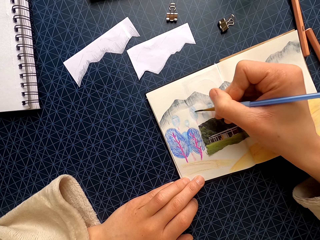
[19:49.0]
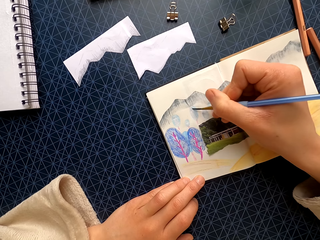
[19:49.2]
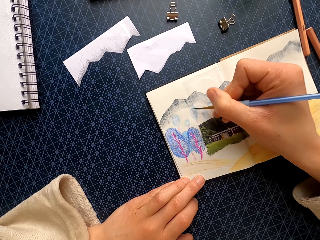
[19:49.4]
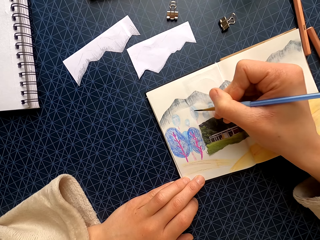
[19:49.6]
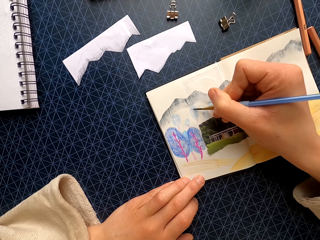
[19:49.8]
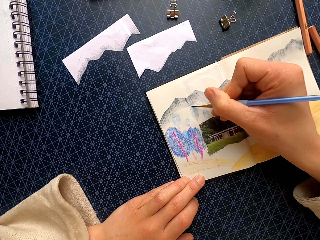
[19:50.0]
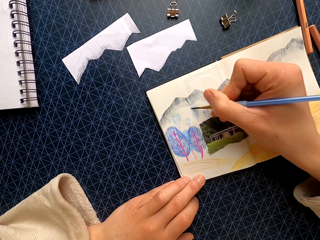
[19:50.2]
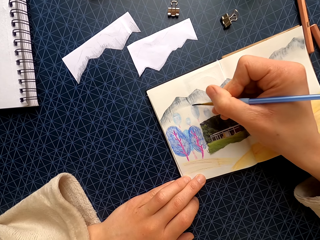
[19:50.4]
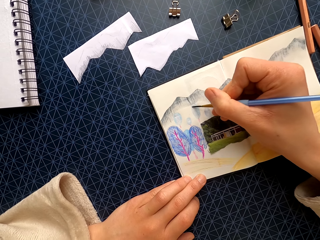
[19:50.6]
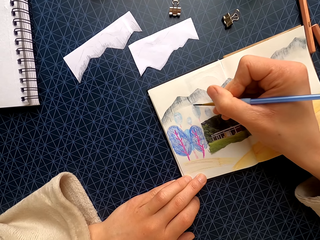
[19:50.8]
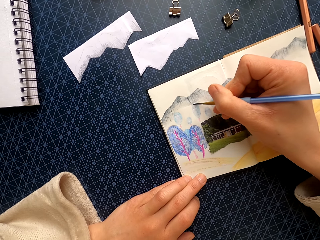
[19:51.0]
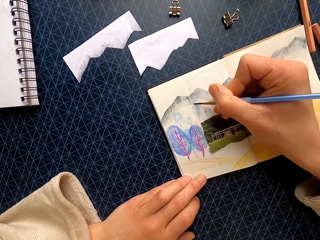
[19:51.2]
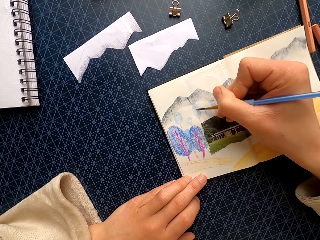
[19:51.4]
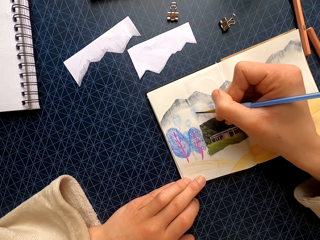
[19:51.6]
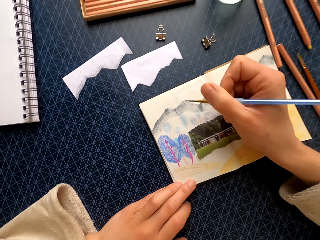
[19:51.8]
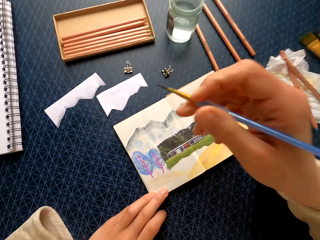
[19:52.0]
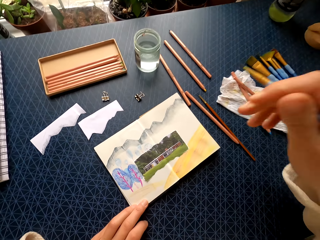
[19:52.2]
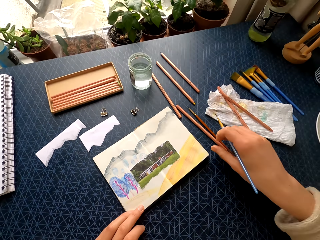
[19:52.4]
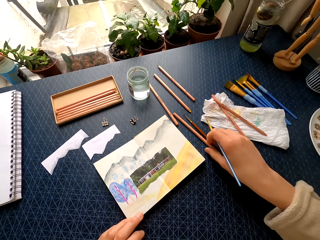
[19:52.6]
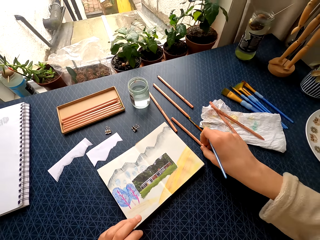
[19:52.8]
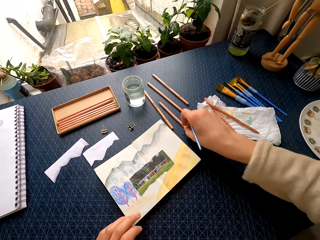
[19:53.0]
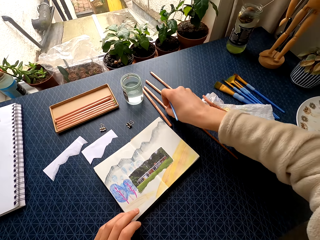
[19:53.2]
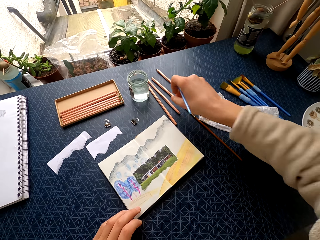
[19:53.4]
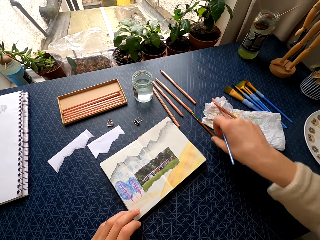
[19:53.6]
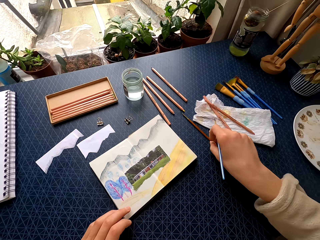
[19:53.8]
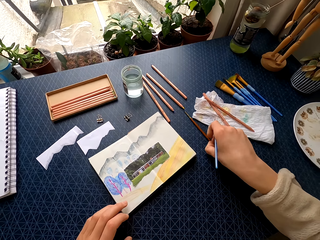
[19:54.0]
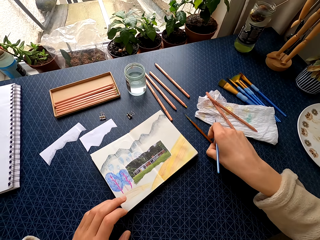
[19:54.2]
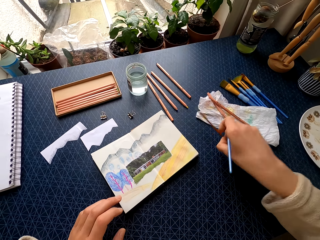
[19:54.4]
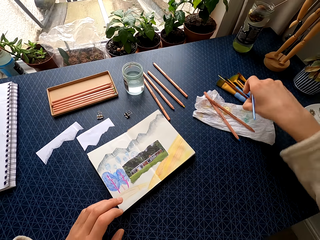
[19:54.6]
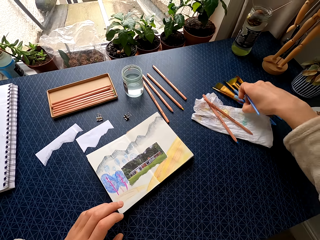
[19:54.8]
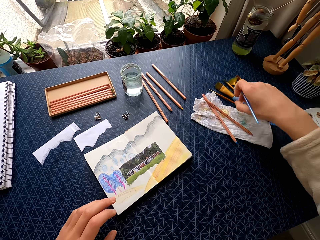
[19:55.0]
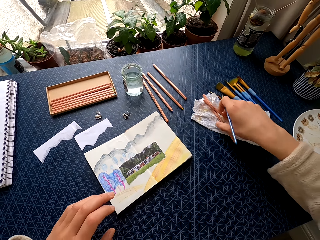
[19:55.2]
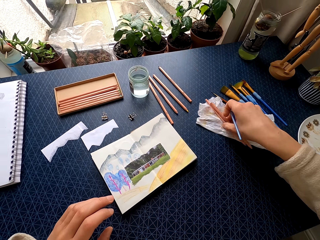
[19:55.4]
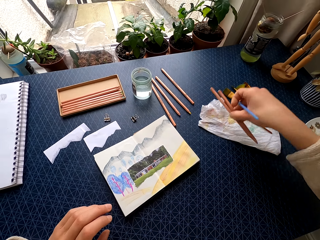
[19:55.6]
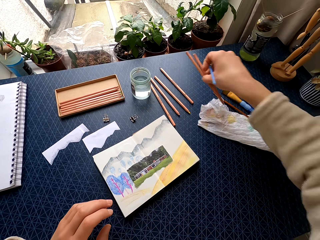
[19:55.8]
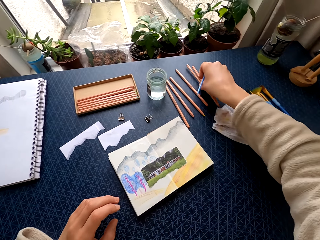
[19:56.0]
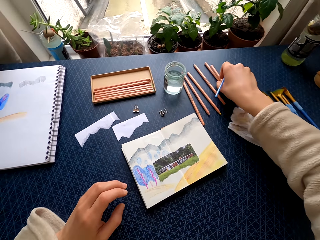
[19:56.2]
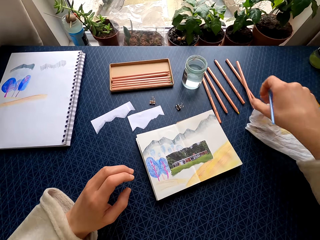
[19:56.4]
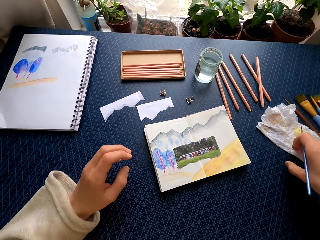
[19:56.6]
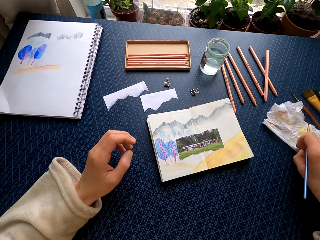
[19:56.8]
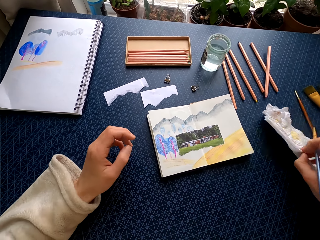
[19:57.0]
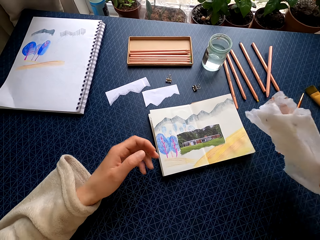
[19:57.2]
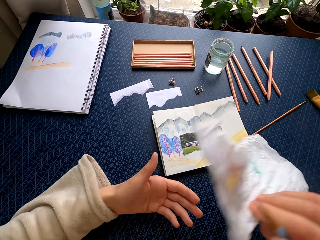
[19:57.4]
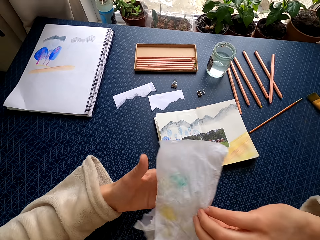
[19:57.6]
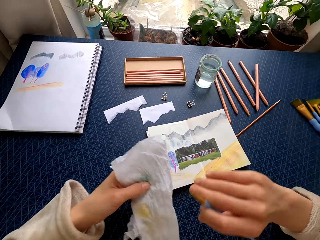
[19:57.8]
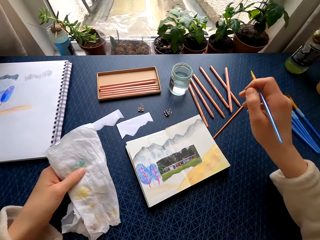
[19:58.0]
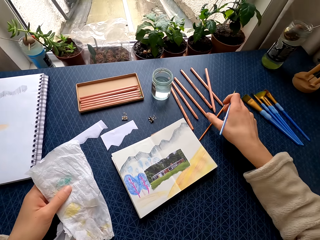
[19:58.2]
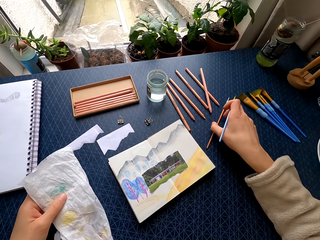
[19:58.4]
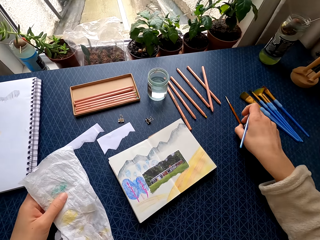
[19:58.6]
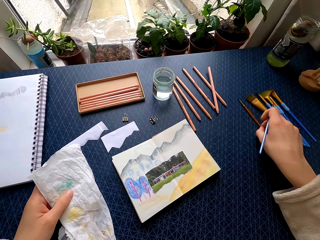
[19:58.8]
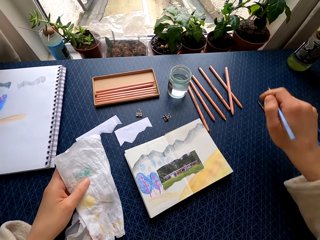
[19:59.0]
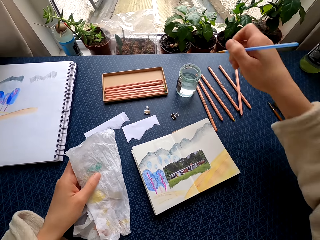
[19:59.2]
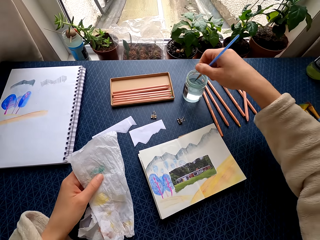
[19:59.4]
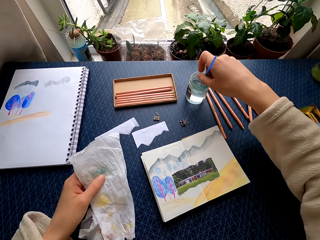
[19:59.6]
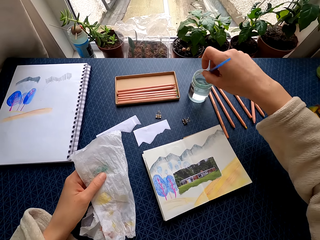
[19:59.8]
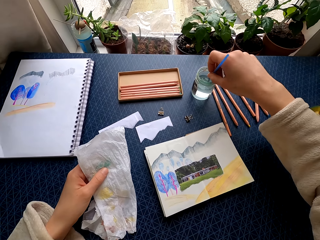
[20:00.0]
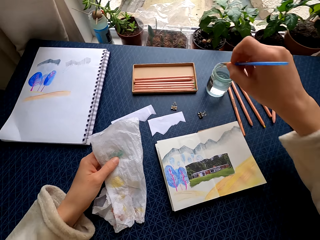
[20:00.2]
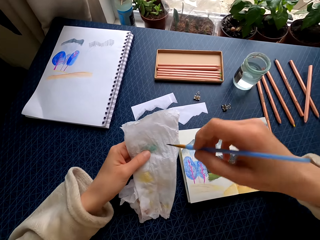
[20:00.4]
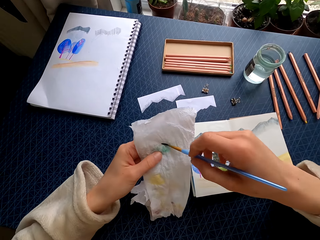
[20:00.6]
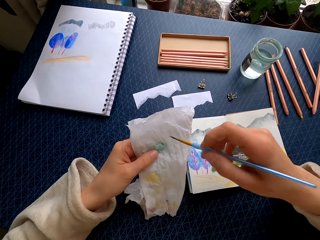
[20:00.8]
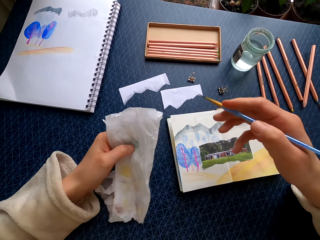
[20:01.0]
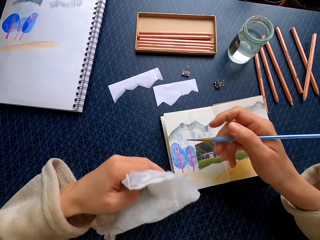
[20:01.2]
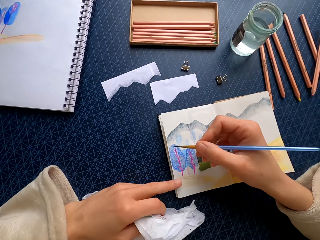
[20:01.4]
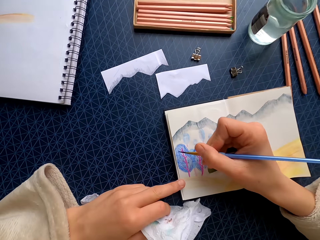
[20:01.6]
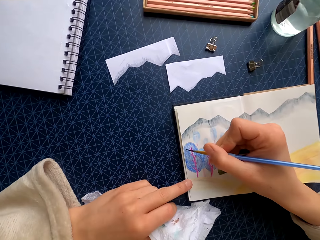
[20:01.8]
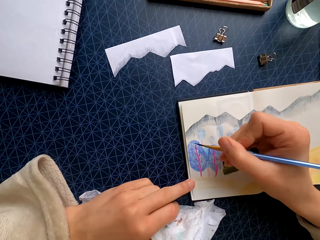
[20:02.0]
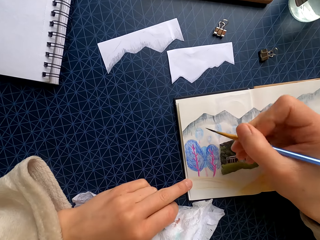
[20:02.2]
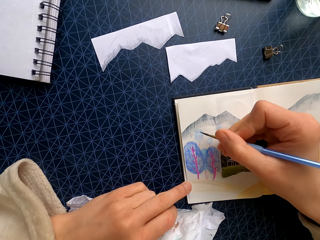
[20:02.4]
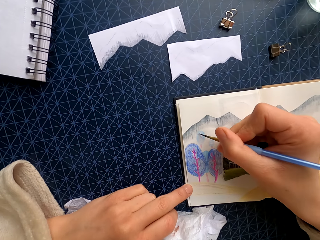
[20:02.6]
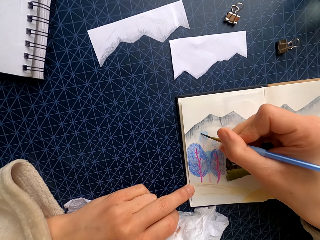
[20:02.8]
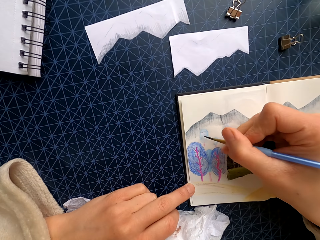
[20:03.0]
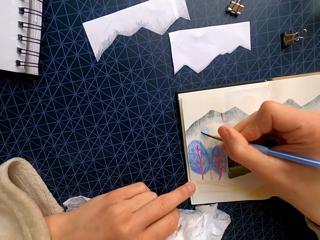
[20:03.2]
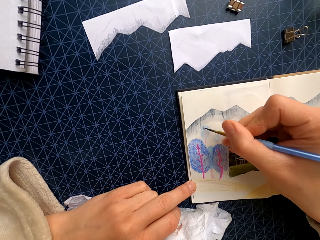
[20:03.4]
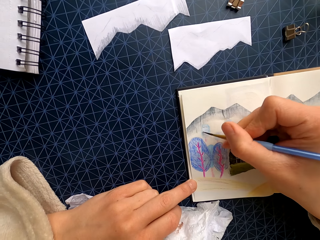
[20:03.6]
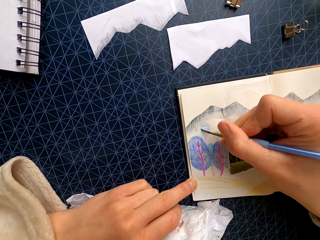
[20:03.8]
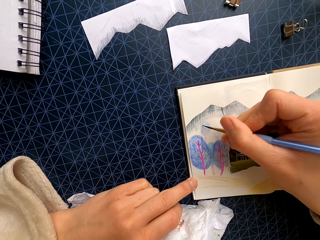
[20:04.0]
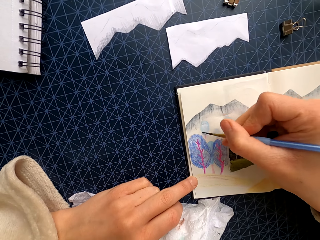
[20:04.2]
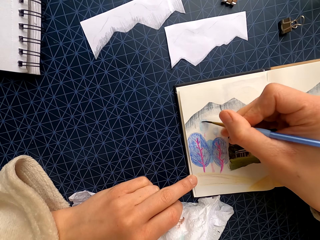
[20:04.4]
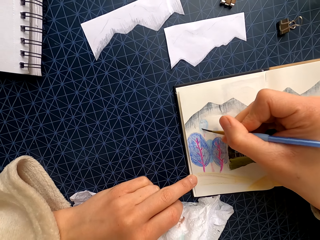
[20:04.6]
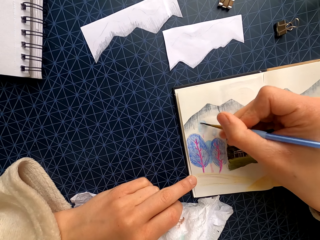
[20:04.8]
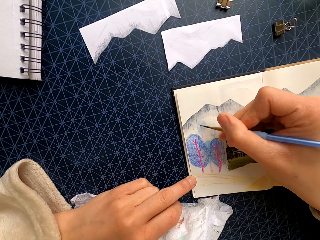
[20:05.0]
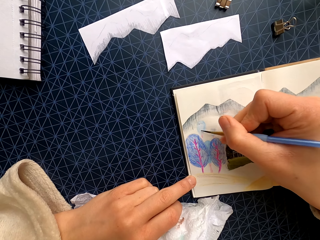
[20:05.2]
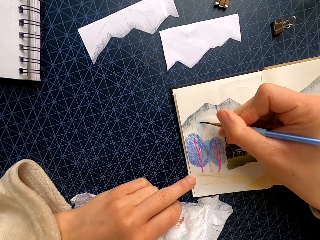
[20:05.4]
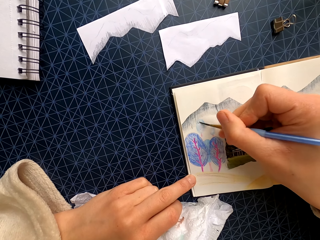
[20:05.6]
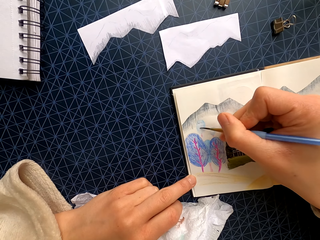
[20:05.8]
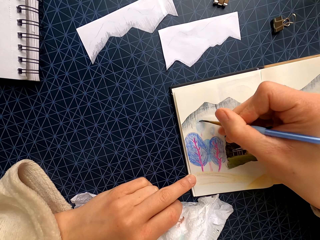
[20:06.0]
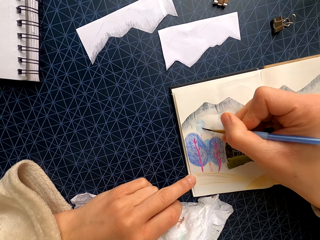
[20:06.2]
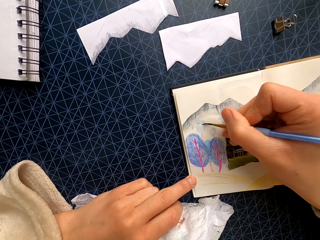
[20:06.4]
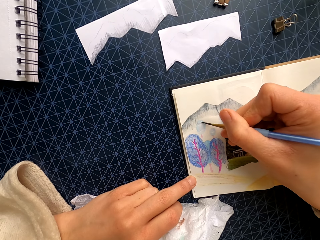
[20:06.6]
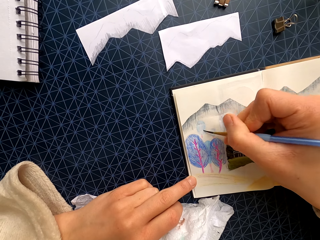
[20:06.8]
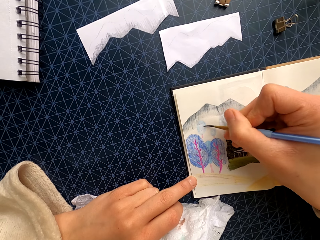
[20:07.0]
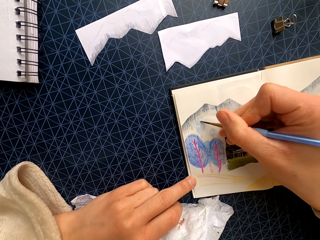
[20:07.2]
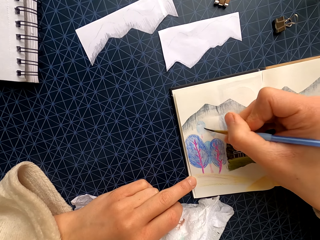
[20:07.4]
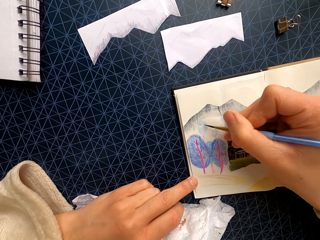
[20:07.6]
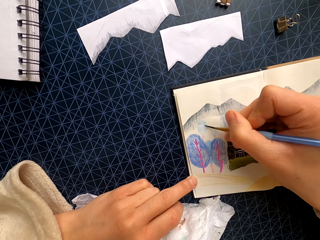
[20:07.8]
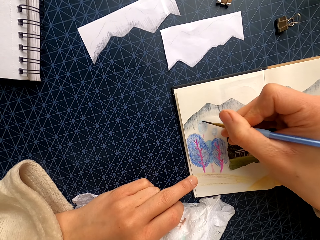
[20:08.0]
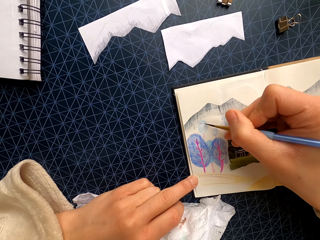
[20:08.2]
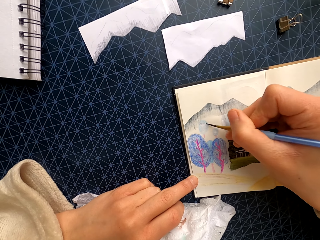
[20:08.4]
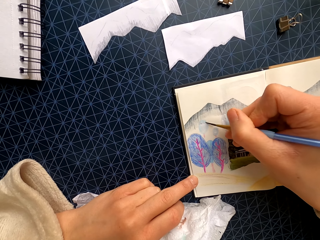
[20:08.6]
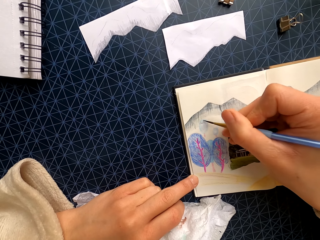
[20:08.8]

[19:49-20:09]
The camera wearer moves a color pencil on the table. They pick up the brush from the table. They drop the brush. They pick up the color pencils. They drop the color pencils on the table. They pick up the paper towel from the table. They hold the paper towel. They move the brush on the table. They dip the brush in the water in the tin. They brush the paper towel. They hold the drawing. They color the drawing on the paper.

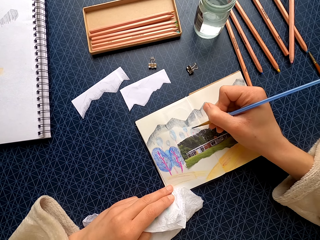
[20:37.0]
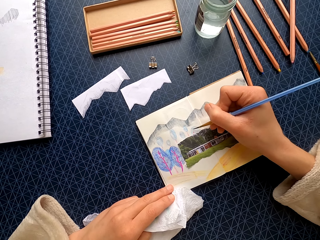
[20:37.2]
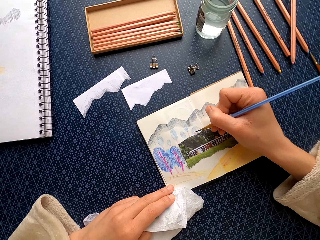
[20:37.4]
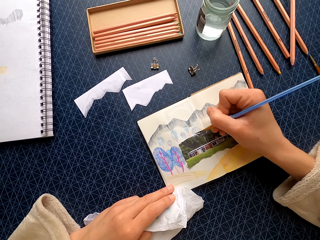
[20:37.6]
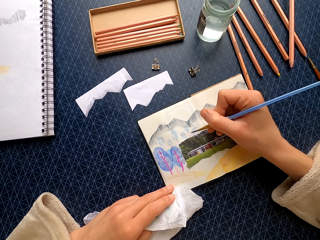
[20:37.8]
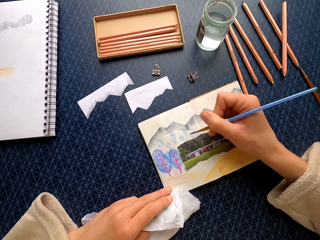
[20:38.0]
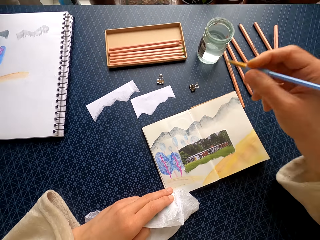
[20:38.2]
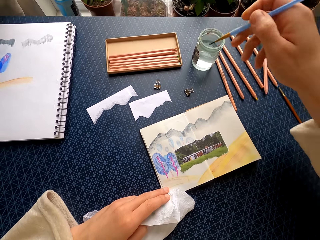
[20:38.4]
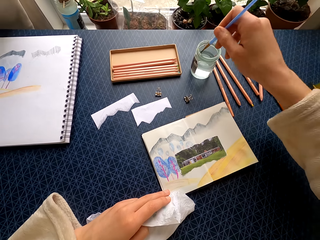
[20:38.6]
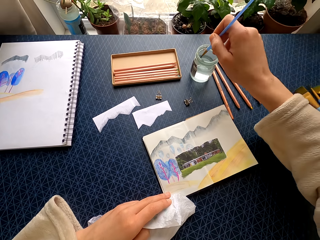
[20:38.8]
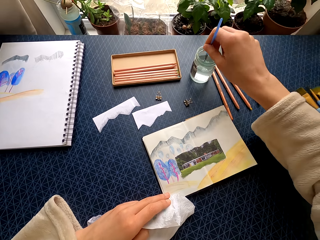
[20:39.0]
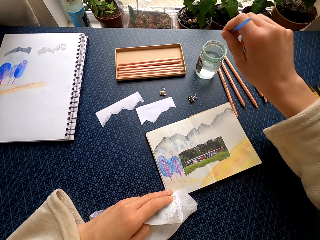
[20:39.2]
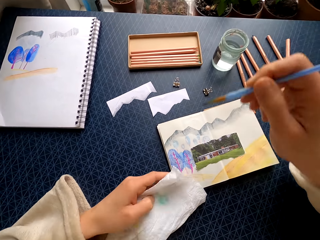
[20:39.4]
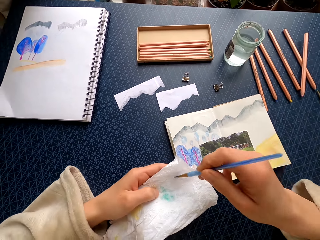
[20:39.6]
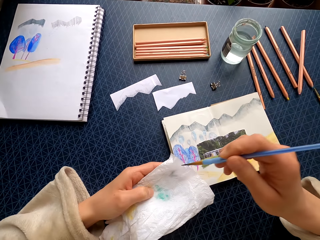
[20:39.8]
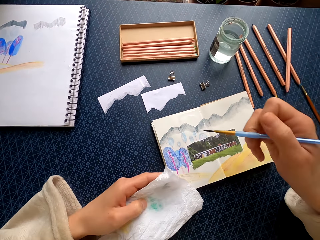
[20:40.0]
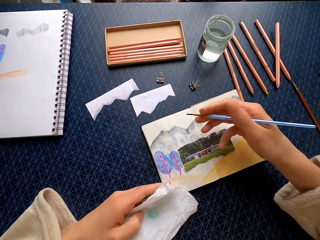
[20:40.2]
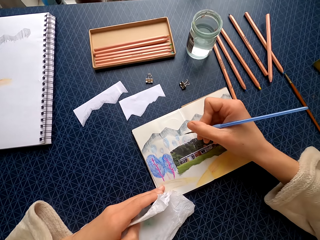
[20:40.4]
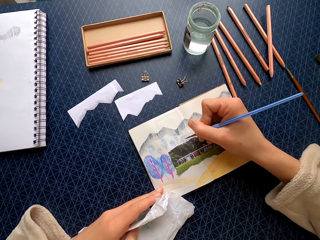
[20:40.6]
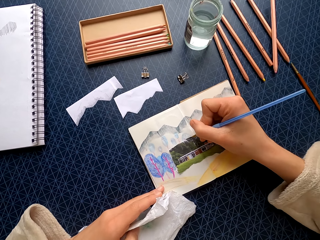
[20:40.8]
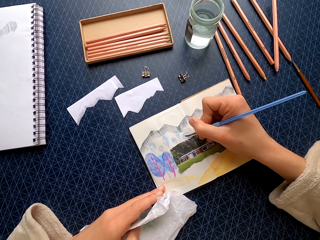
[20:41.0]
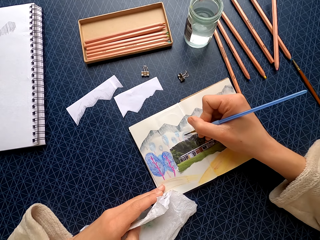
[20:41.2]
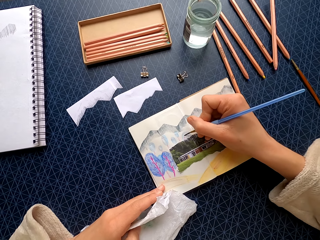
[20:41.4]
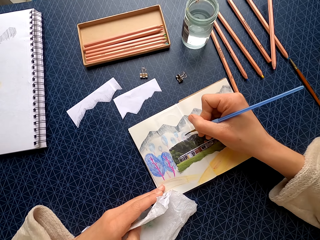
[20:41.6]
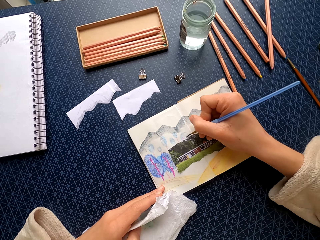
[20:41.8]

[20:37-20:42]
The camera wearer dips the brush in the water in the tin. They brush the paper towel. They color the drawing on the paper.
